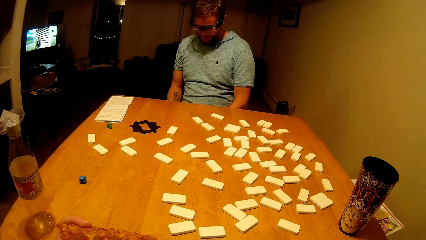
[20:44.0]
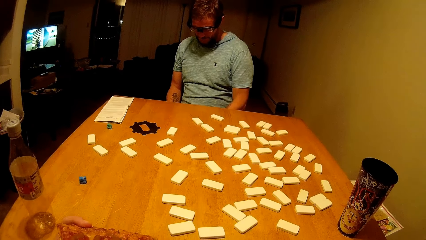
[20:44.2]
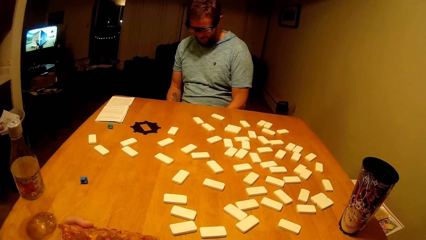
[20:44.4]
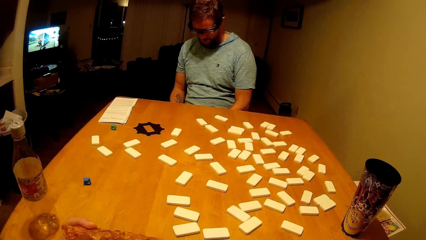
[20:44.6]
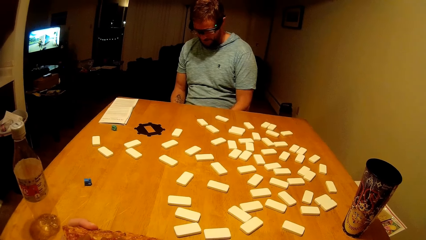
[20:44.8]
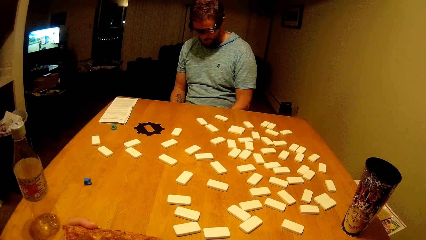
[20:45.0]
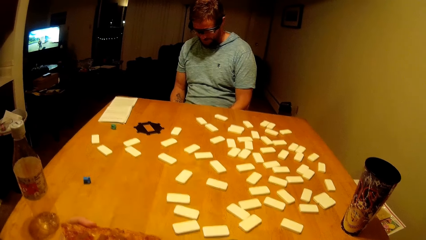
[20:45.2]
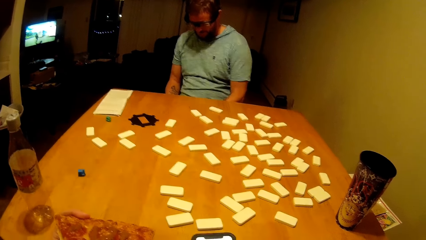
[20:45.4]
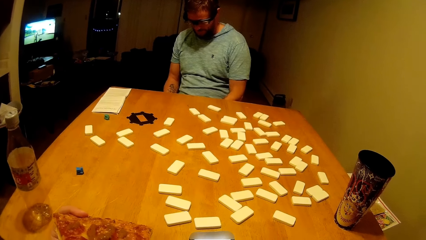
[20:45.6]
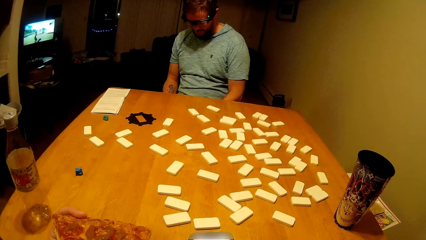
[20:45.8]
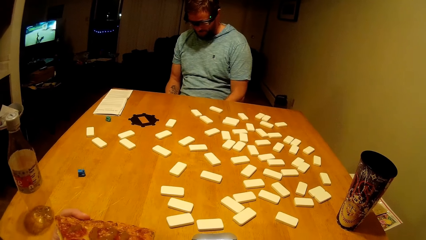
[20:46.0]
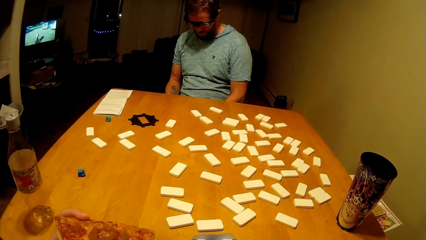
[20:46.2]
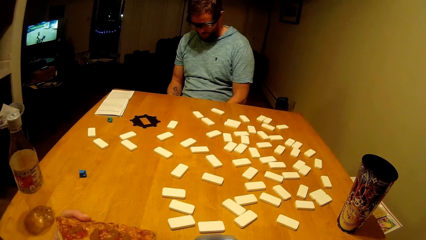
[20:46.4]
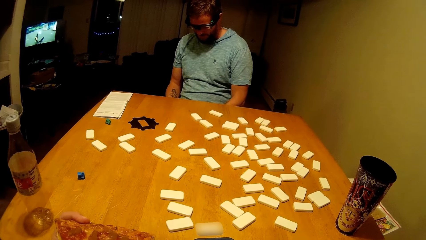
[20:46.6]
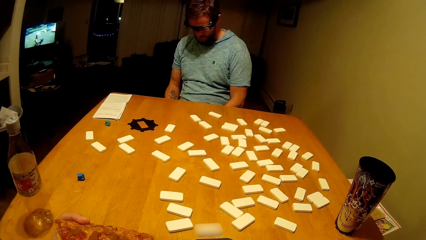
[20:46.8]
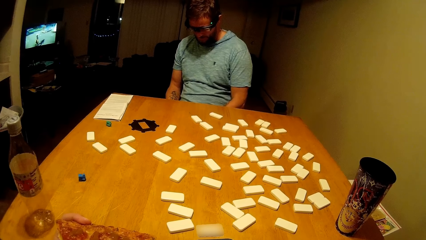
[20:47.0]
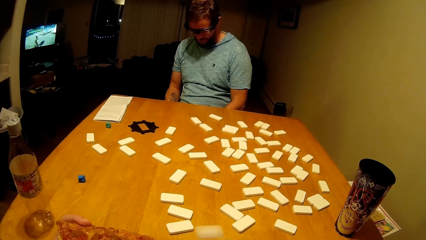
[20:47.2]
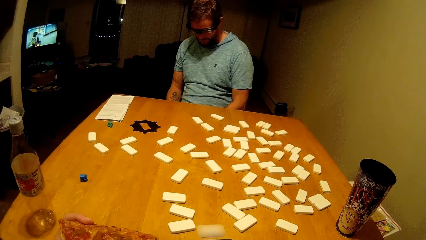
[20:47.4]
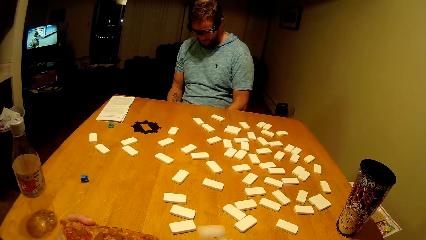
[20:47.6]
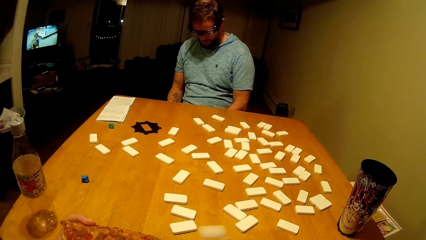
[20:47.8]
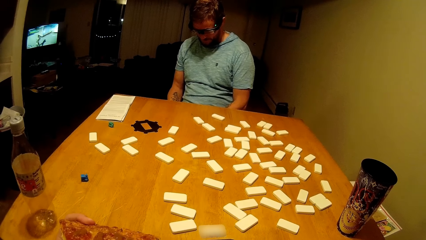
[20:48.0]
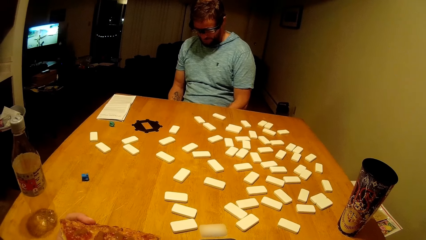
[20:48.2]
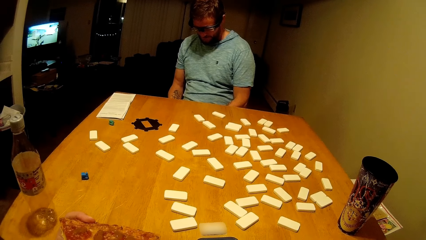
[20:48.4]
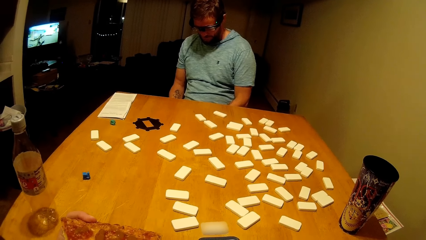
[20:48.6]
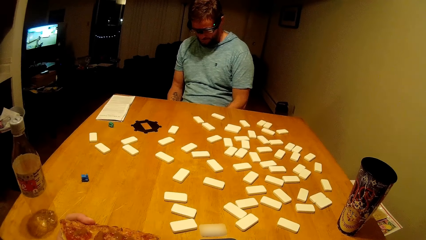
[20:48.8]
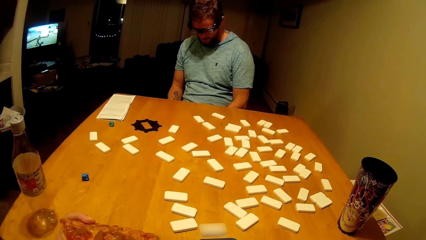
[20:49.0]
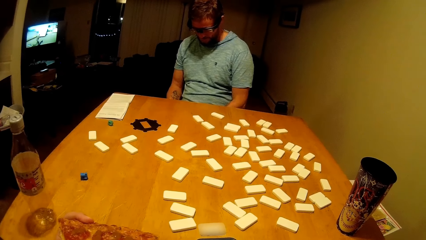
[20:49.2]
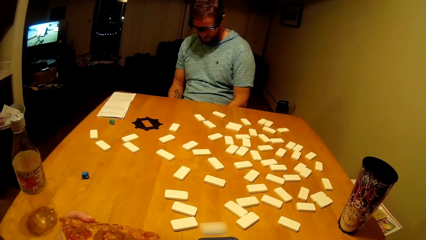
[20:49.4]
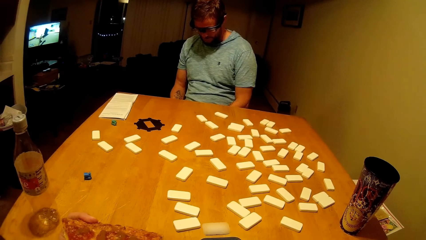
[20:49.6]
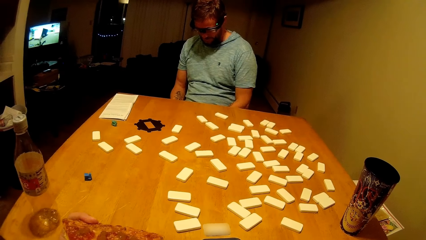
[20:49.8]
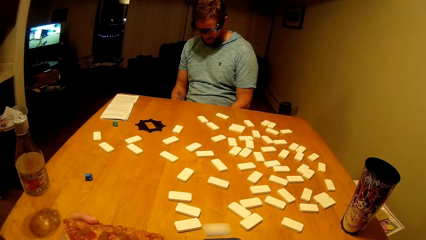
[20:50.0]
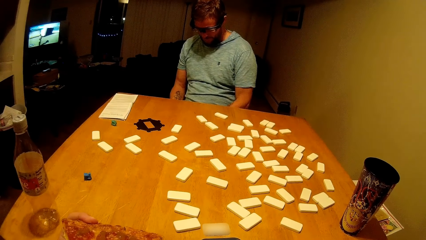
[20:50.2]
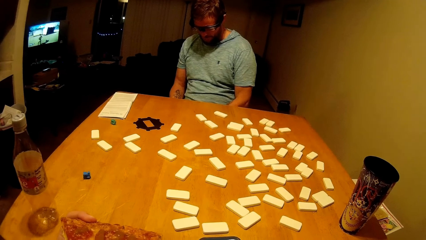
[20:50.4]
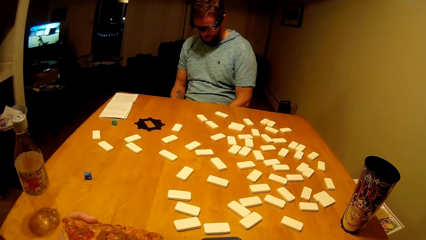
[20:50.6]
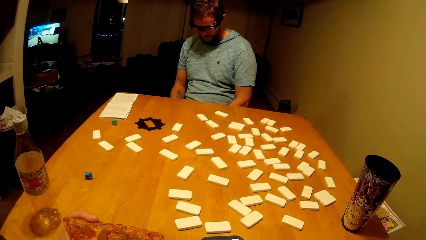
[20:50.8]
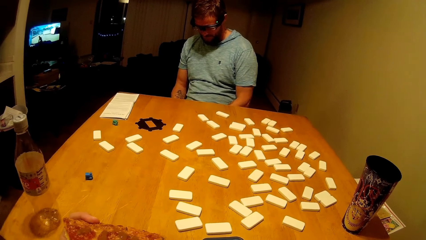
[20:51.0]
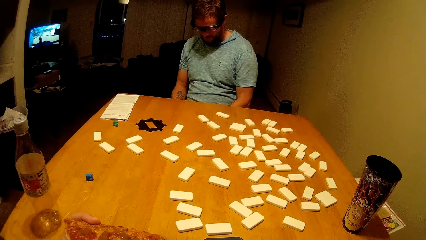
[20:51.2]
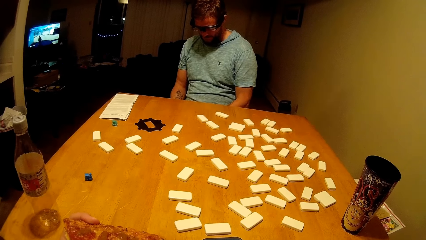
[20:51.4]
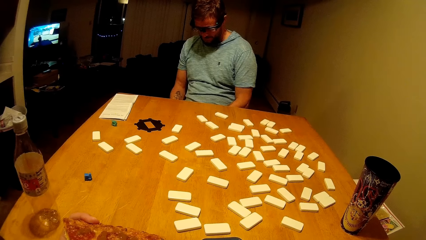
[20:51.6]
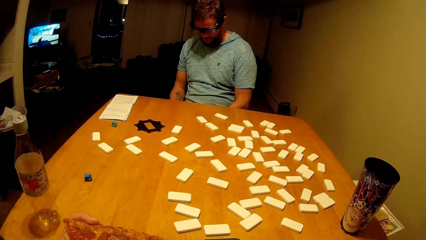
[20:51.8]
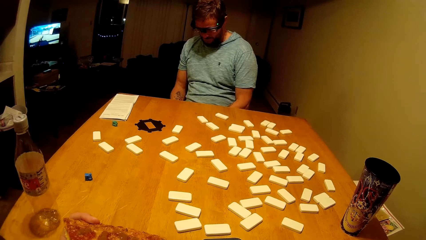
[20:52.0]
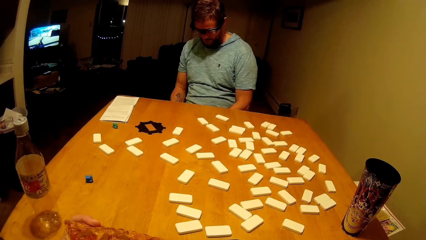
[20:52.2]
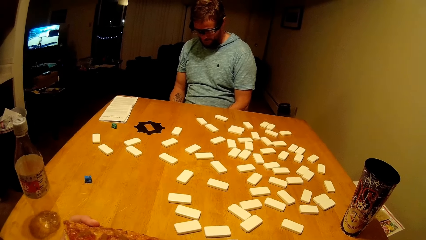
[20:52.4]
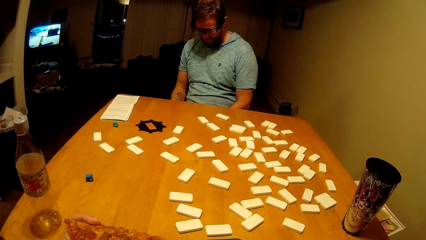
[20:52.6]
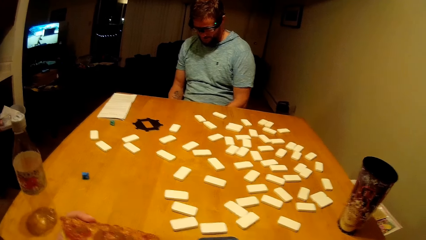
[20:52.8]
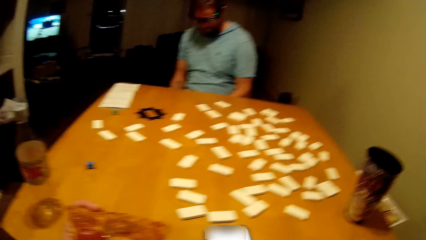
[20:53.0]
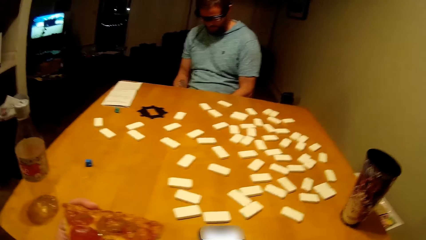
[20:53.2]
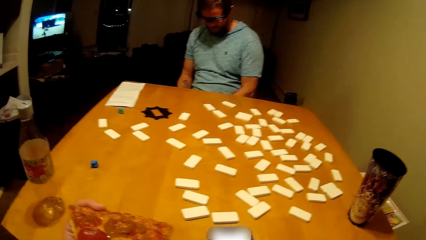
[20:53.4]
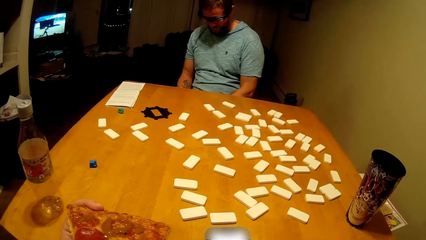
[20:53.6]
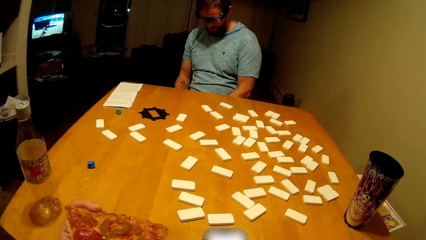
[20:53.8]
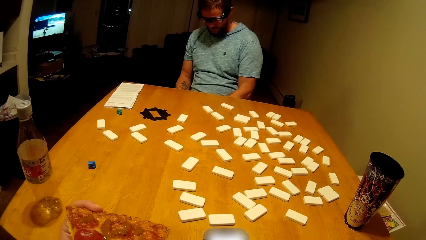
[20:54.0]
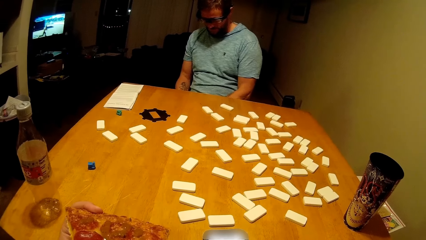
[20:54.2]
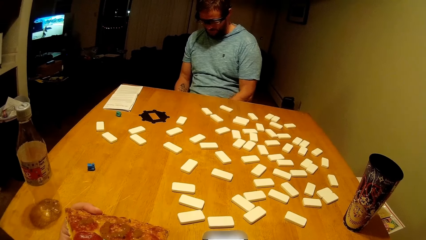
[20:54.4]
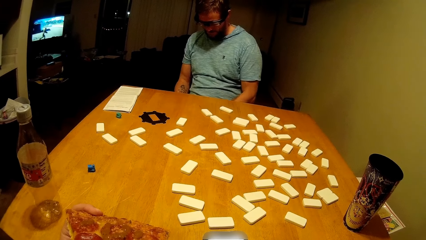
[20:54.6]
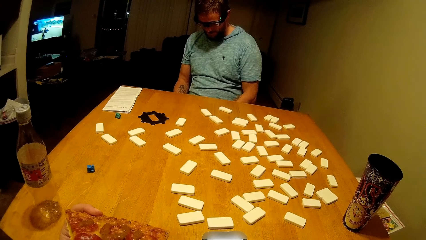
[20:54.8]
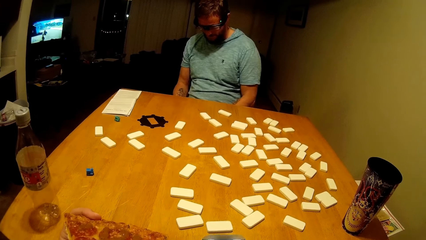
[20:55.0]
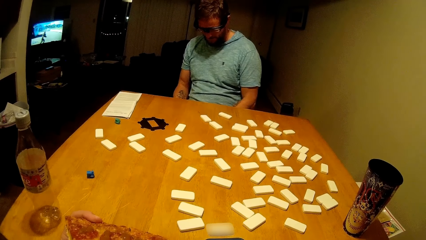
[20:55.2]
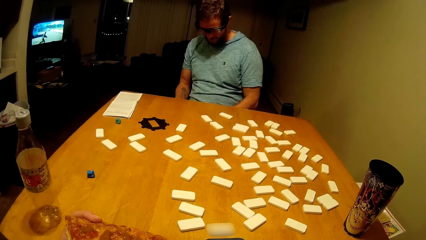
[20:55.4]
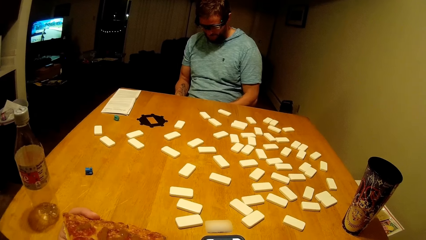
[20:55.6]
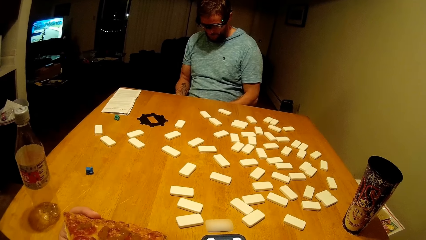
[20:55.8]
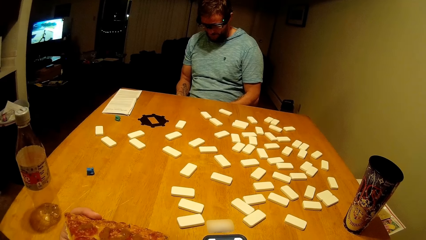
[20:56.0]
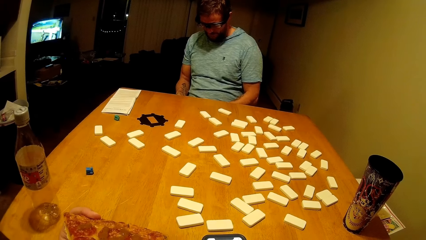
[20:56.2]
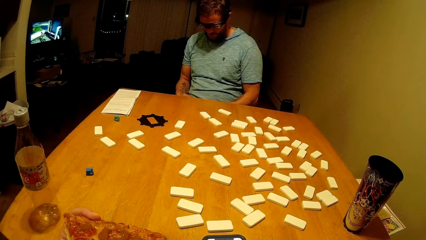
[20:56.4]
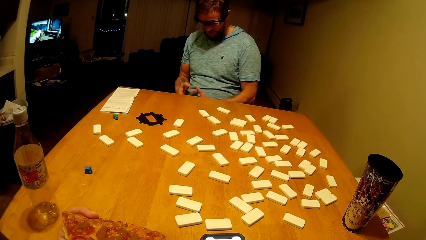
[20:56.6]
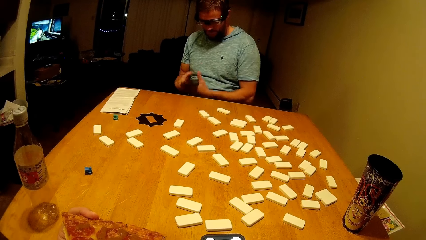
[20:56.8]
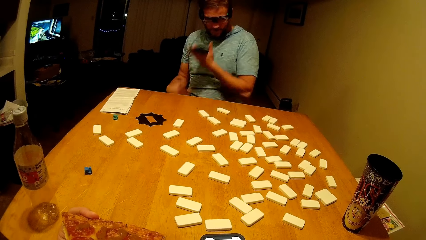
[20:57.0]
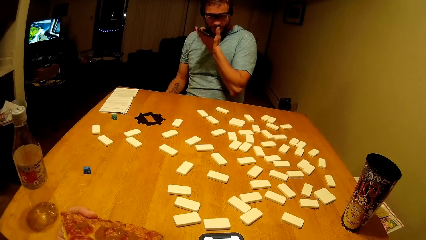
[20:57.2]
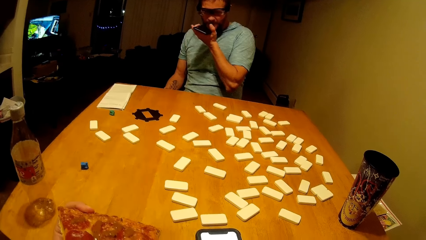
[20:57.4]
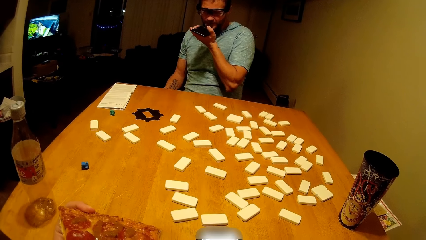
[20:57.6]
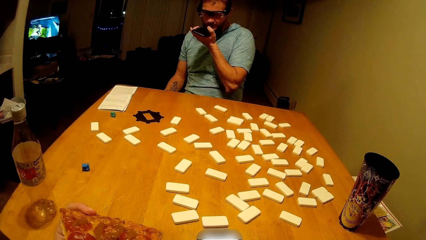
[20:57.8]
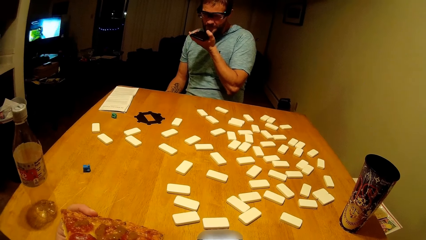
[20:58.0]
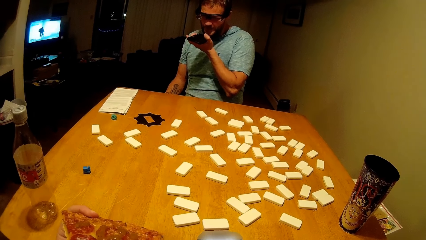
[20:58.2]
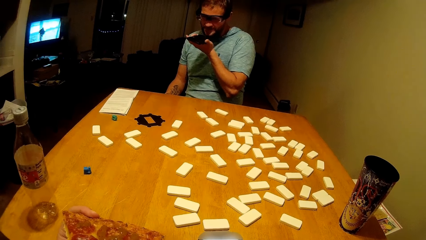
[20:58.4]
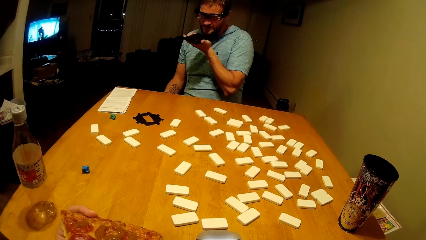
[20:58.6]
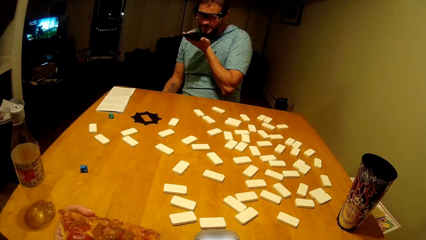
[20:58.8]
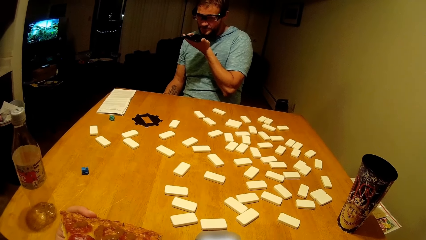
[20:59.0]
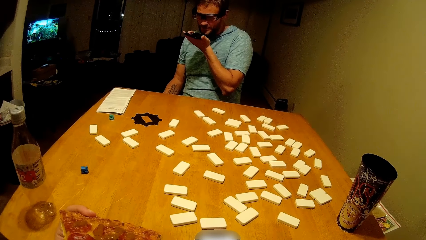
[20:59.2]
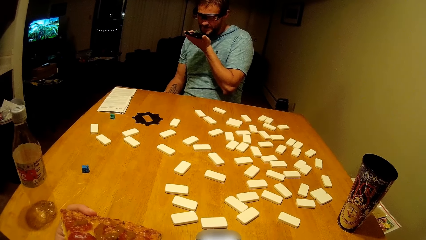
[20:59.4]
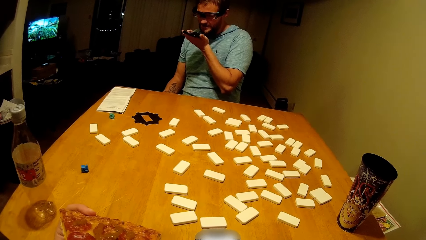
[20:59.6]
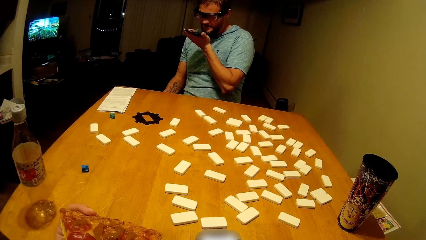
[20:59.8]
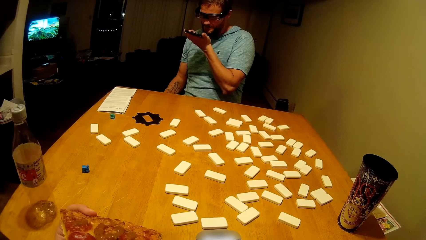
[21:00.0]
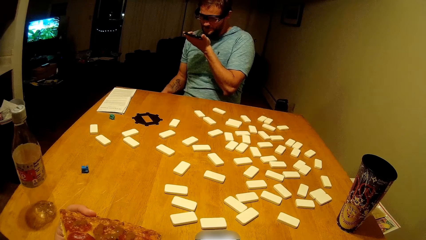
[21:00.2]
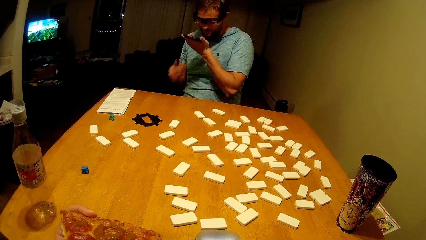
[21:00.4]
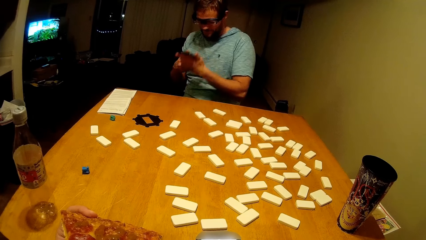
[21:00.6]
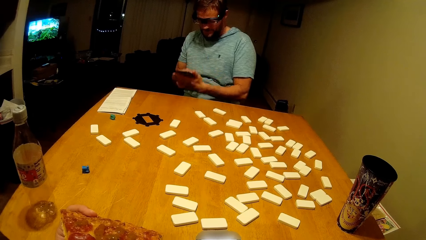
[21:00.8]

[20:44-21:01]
A man uses the phone. The man stares at his phone.
